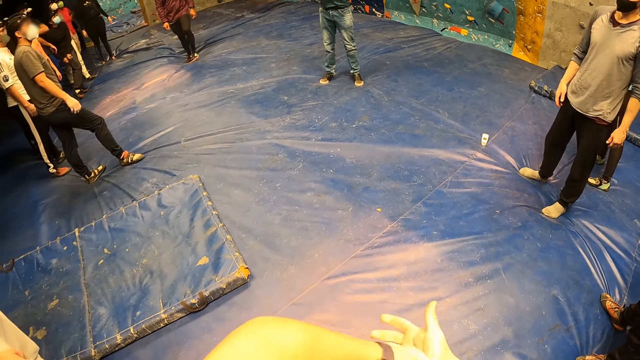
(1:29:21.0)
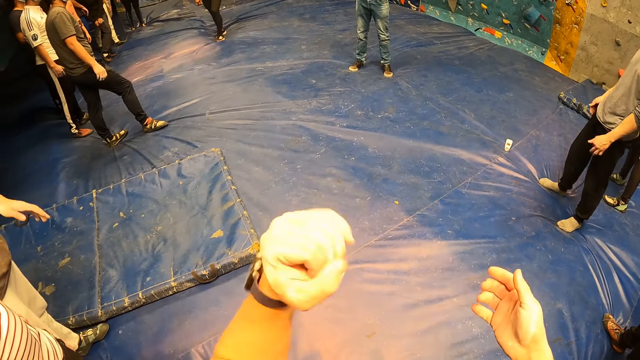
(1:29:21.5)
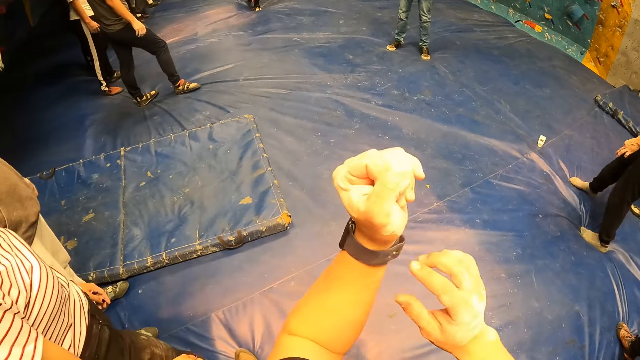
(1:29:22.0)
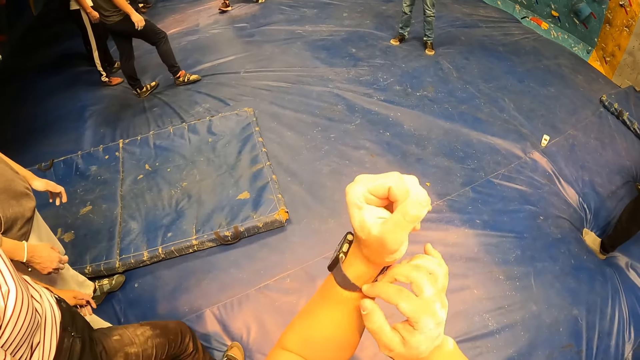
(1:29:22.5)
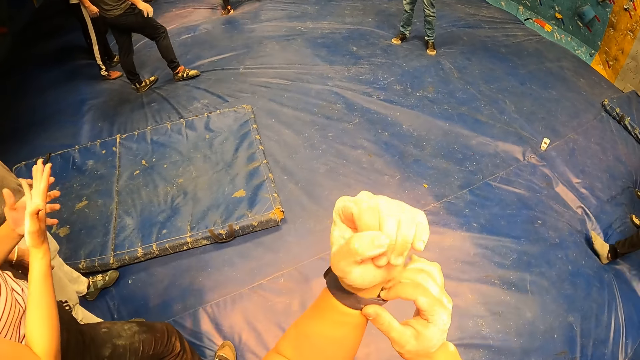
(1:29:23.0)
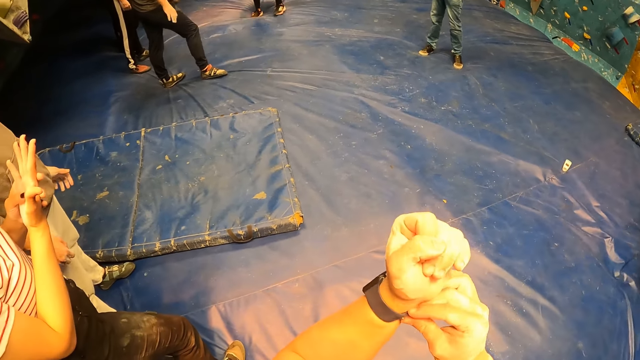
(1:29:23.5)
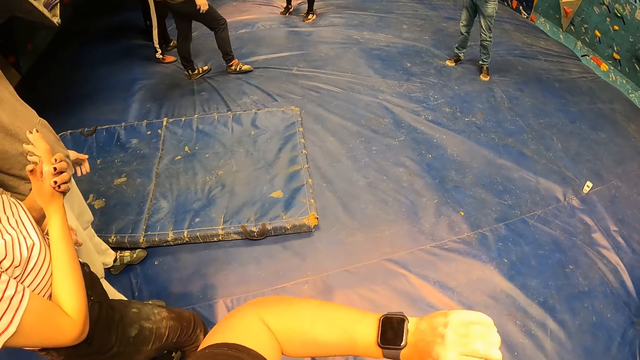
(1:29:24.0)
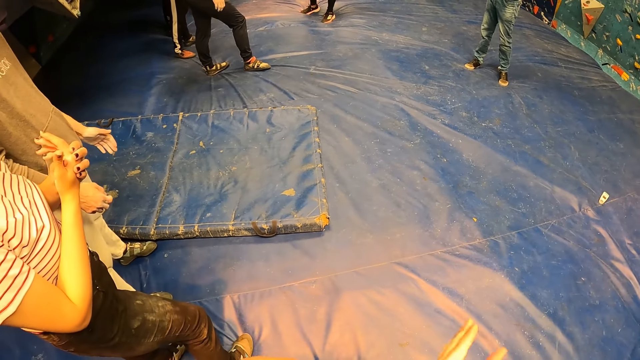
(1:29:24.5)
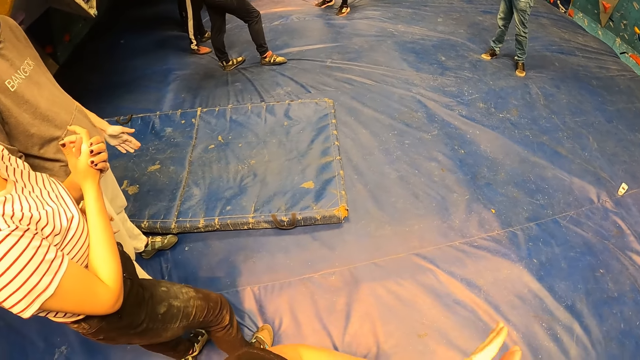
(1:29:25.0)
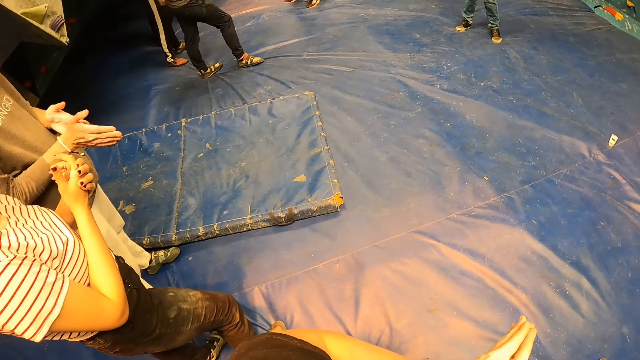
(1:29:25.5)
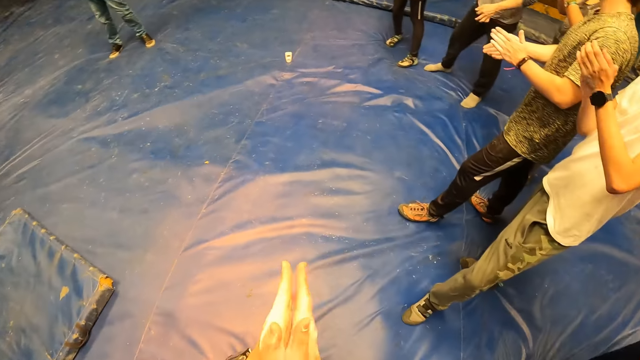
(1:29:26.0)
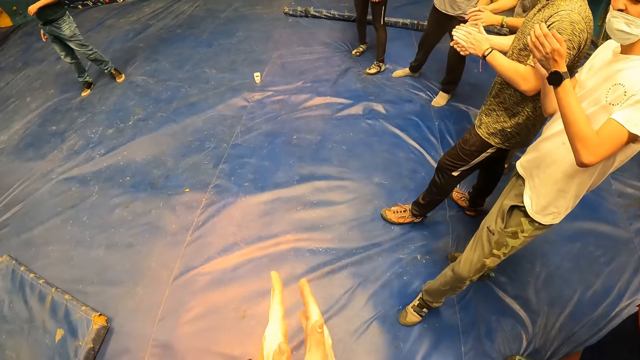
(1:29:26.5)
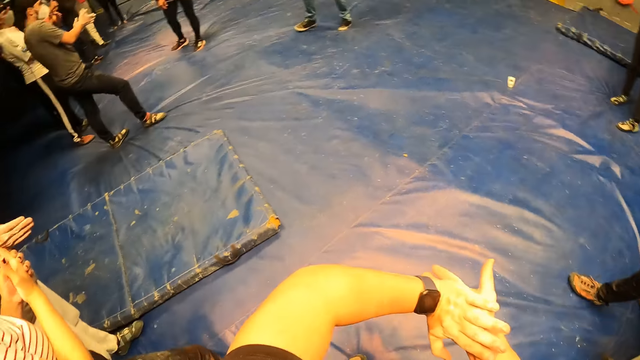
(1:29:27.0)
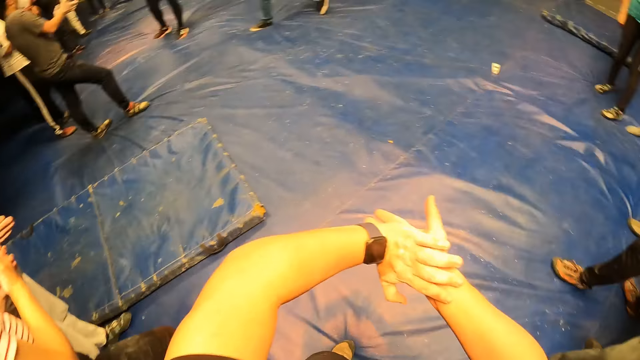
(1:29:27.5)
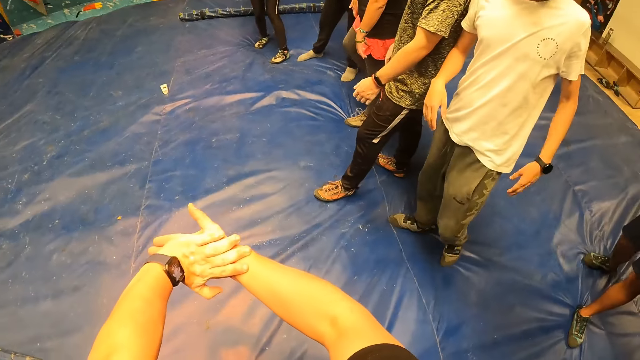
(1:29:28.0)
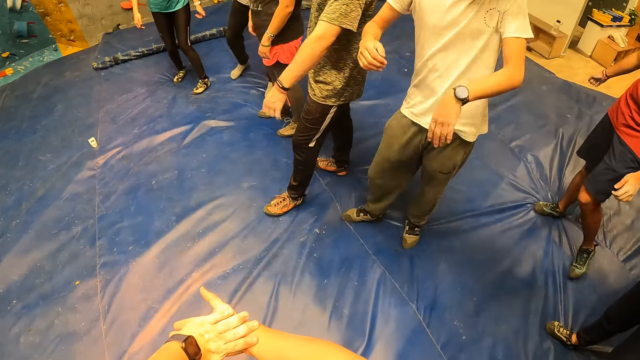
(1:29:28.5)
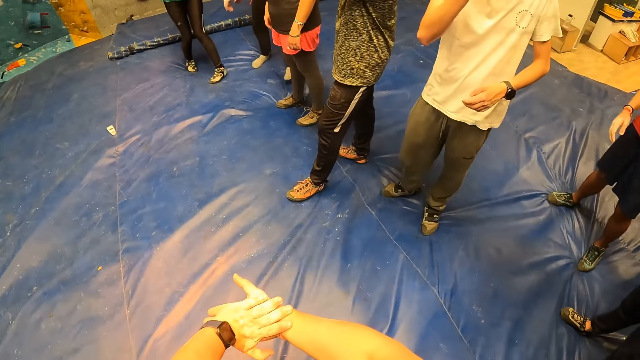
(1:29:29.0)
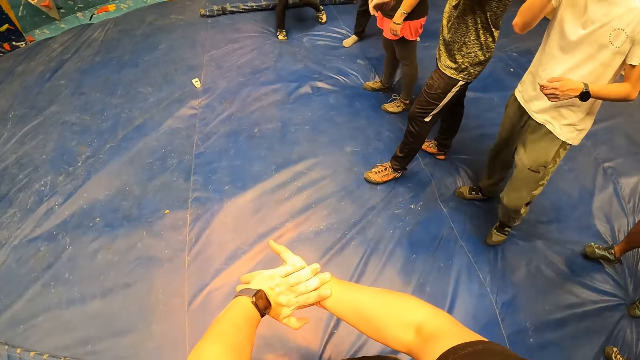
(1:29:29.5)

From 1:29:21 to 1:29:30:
The camera wearer moves the hands. He shakes his left hand. He lifts the hand up. He adjusts the watch on his left hand with his right hand. He holds the watch and moves the hand. He moves the watch. He puts the hands together and moves the hand down. He claps both hands with the group of people. He looks around. He presses both hands together. He holds the hands together.

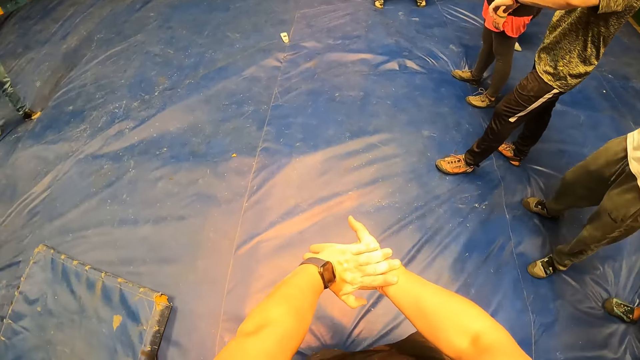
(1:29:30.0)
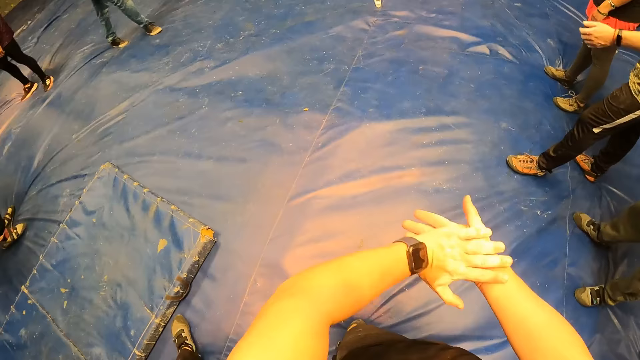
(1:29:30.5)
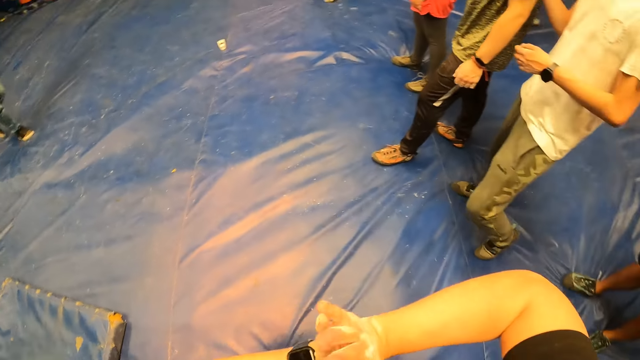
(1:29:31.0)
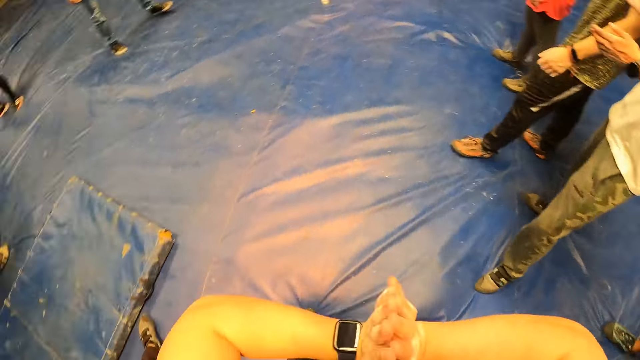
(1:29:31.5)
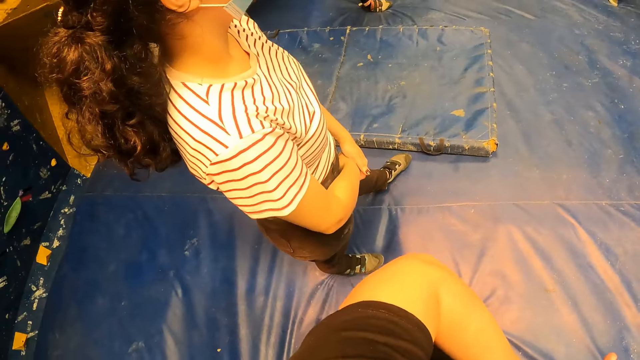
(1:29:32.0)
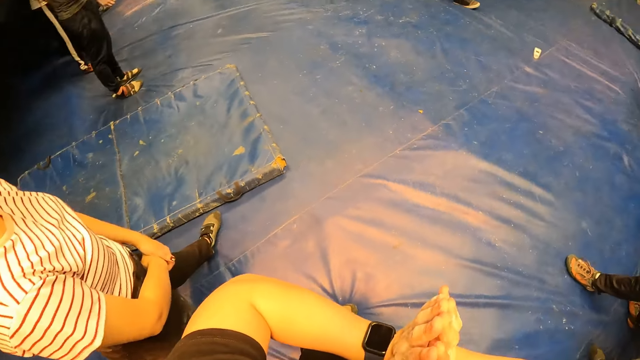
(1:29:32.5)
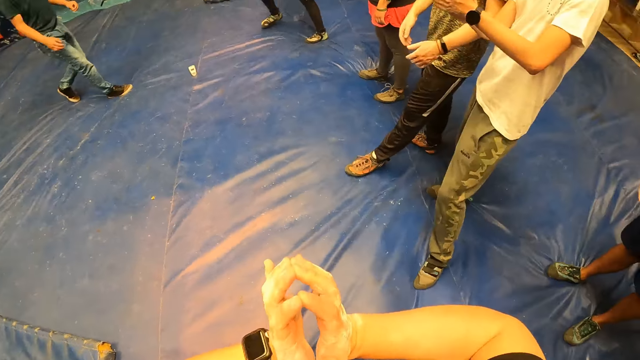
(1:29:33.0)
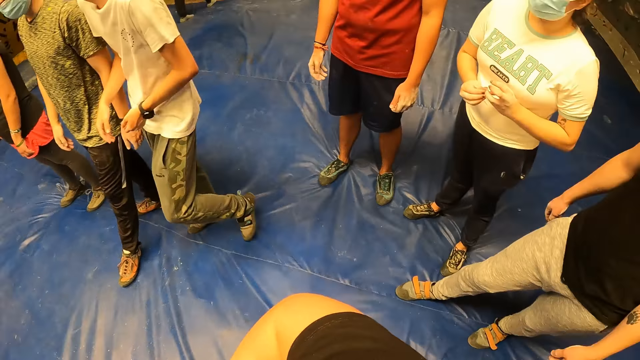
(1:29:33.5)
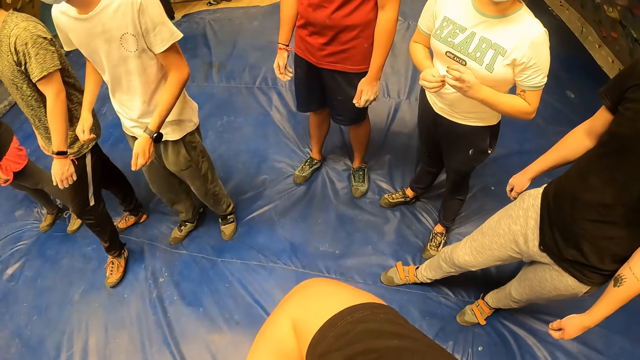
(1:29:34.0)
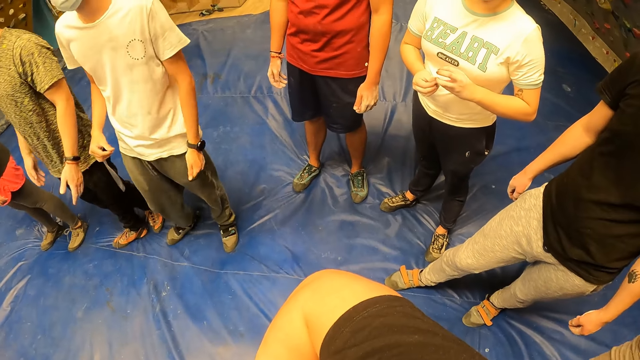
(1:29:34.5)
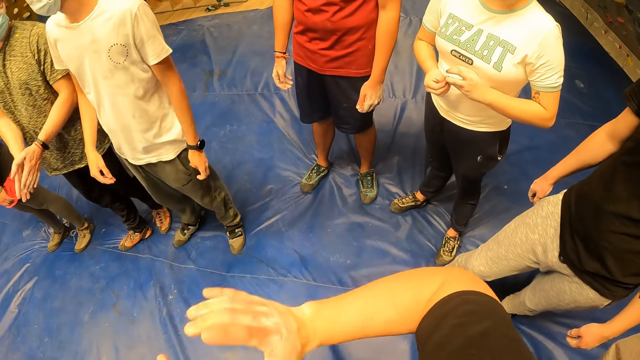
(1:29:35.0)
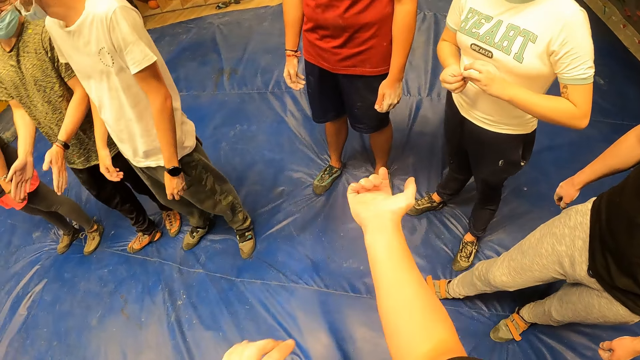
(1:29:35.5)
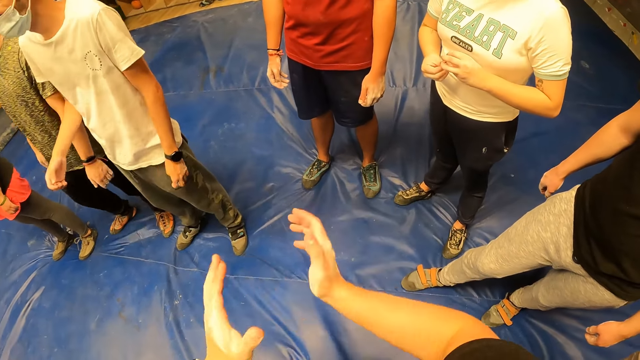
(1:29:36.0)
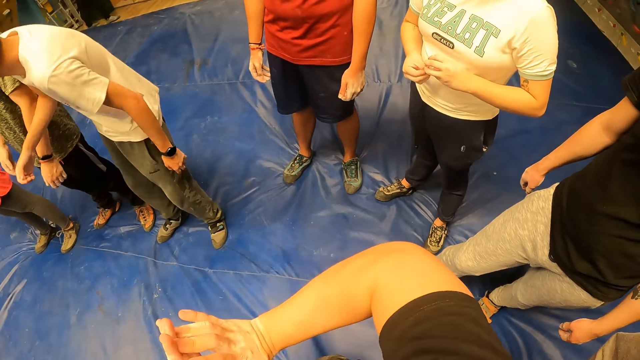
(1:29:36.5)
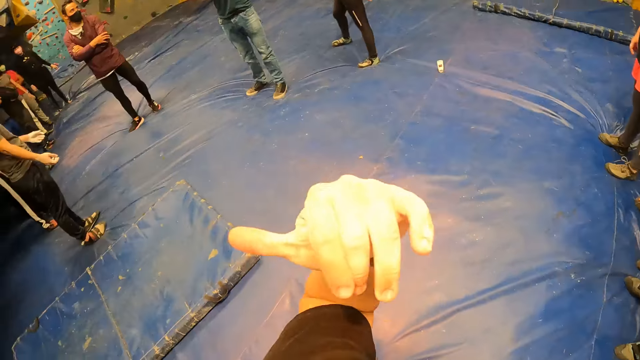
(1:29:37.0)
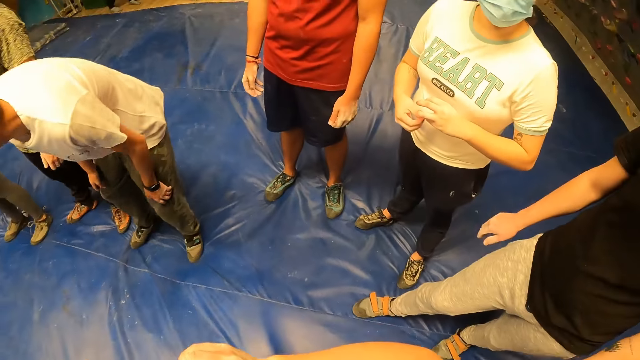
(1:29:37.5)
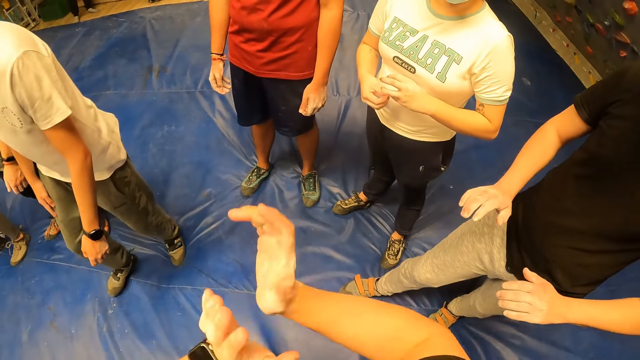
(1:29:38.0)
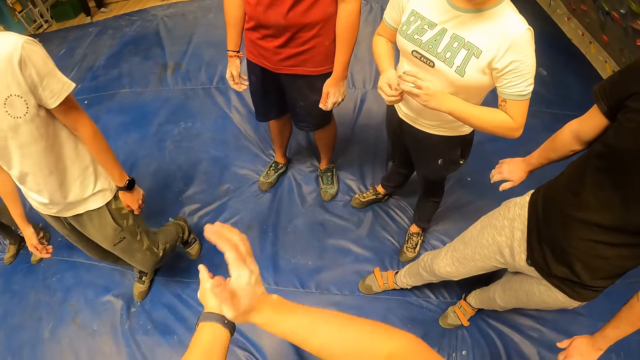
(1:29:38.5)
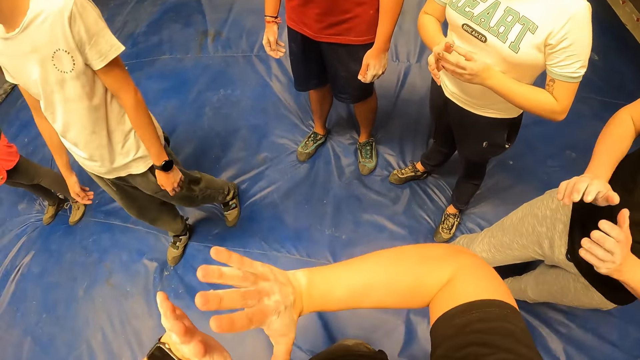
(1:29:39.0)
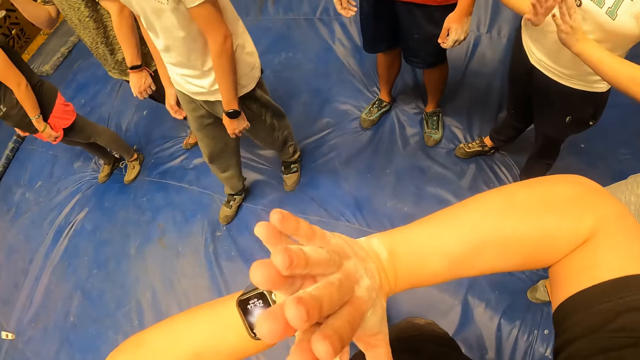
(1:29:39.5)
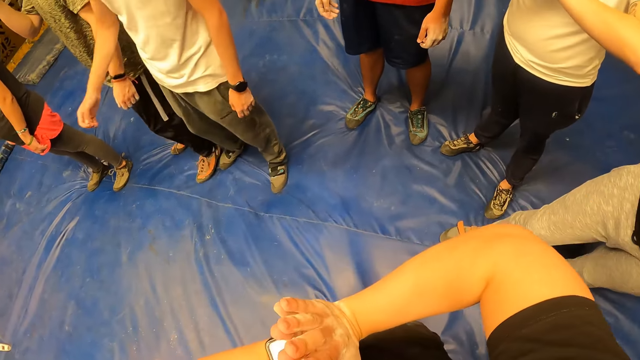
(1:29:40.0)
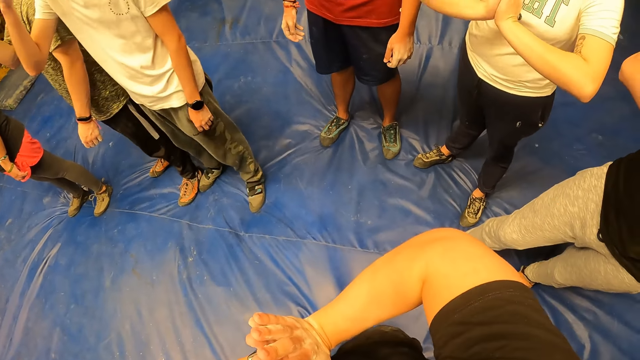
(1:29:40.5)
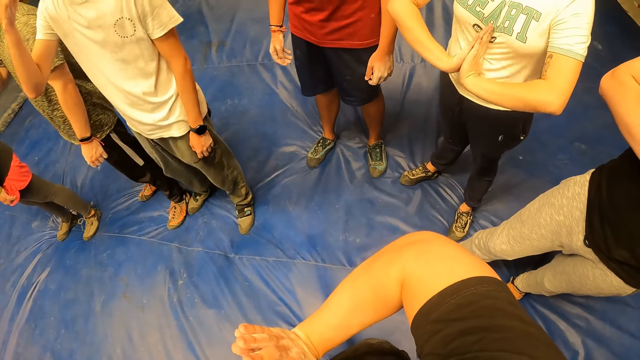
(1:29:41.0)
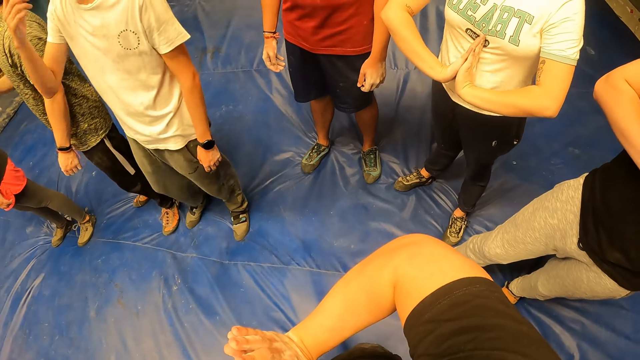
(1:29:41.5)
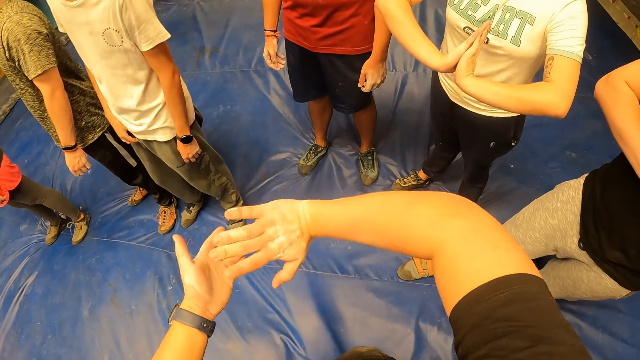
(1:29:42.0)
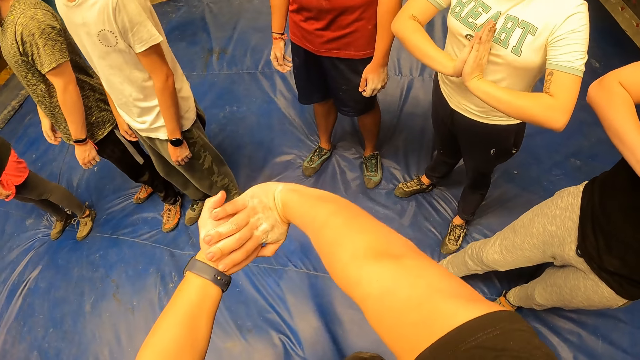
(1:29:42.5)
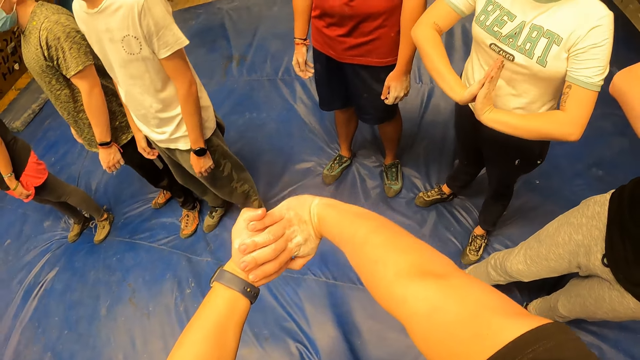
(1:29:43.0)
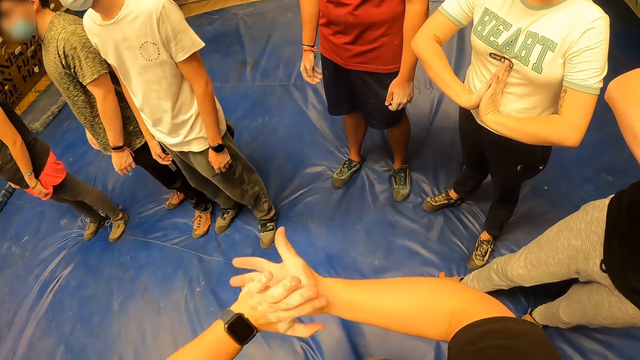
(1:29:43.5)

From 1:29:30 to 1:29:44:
The camera wearer holds the hands together and moves the hands up. They exercise with the group of people. They look around. They move the hand, move the hands and hold the right hand. They put the hands together. They lift the hand up. They put the hands together. They clap the hands. They tap the hands. They put the hands together and move the hands up. They put the hand together. They release the hands. They release the hands again.
